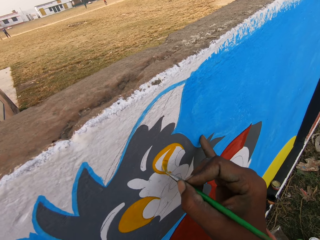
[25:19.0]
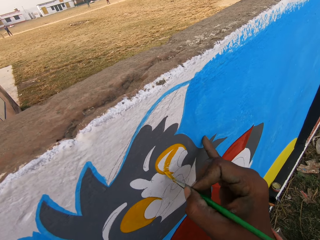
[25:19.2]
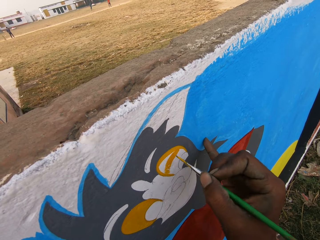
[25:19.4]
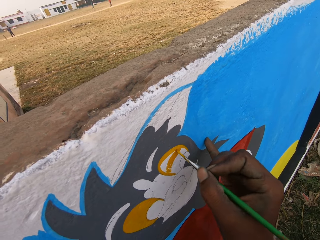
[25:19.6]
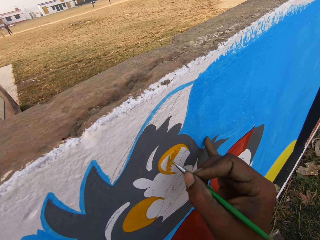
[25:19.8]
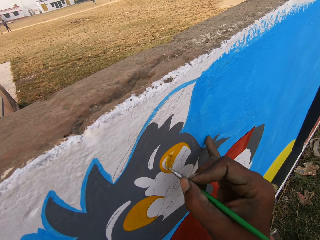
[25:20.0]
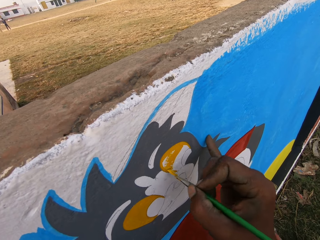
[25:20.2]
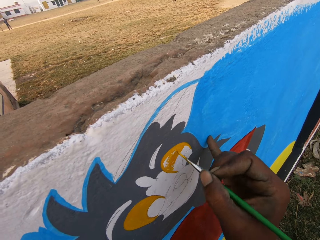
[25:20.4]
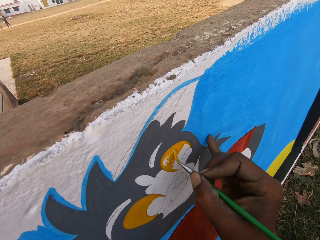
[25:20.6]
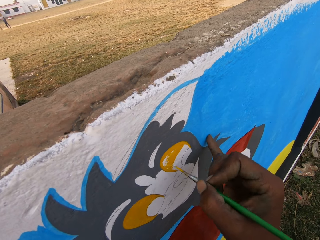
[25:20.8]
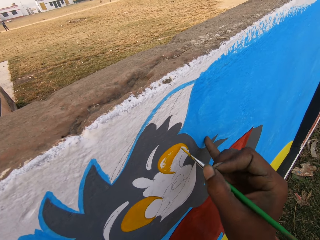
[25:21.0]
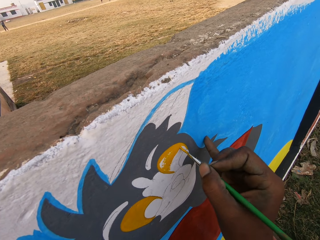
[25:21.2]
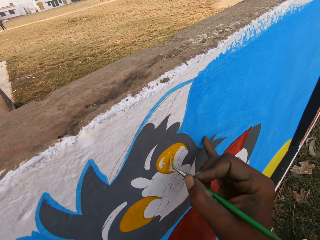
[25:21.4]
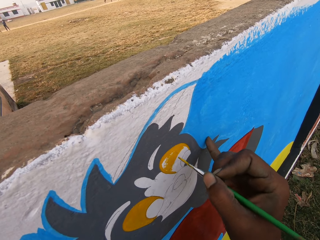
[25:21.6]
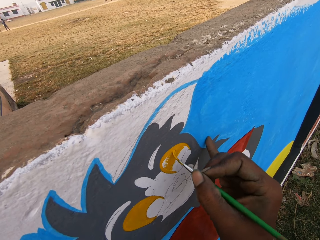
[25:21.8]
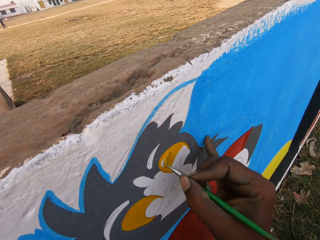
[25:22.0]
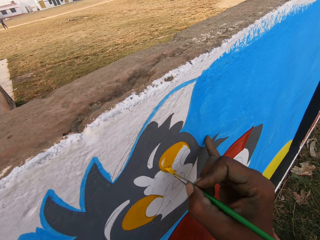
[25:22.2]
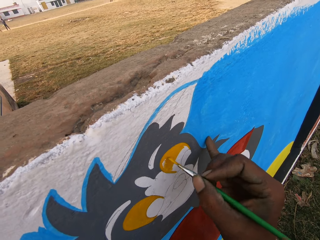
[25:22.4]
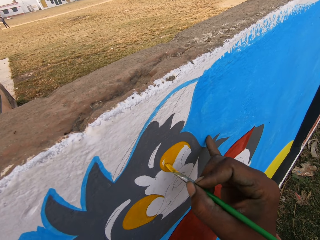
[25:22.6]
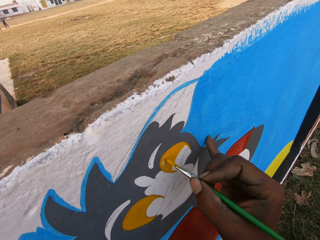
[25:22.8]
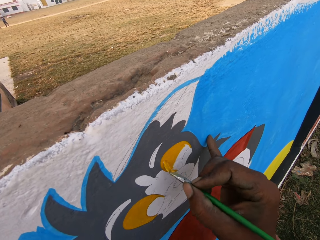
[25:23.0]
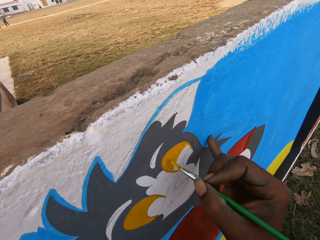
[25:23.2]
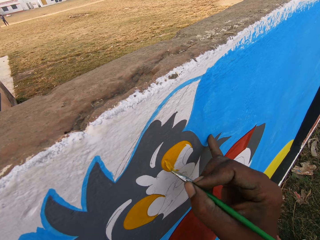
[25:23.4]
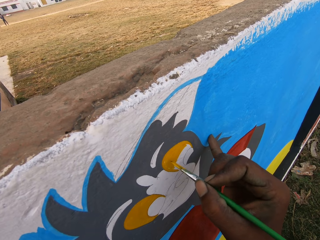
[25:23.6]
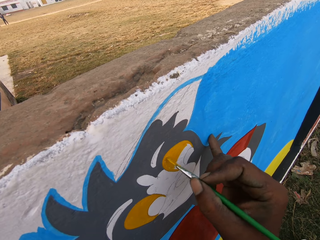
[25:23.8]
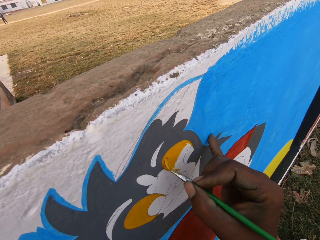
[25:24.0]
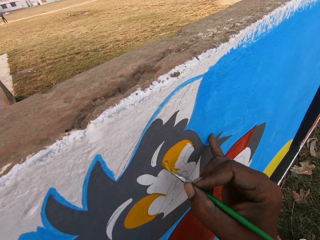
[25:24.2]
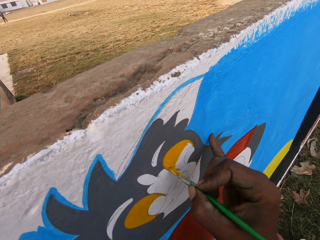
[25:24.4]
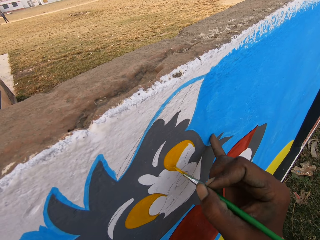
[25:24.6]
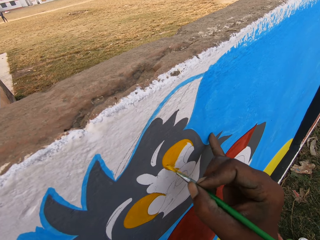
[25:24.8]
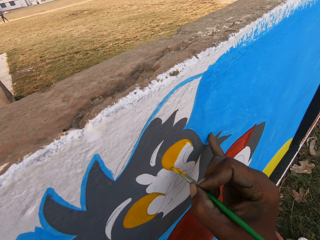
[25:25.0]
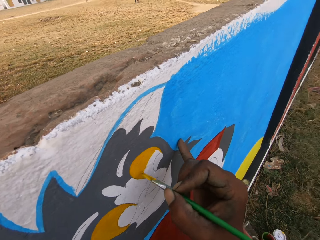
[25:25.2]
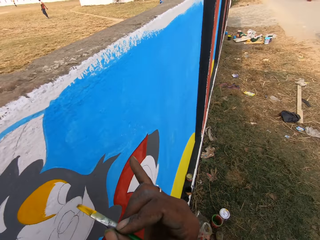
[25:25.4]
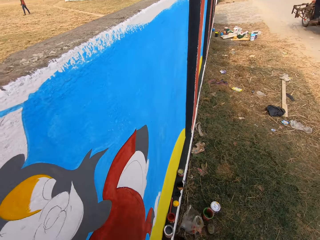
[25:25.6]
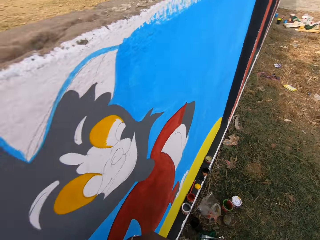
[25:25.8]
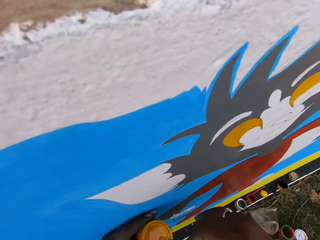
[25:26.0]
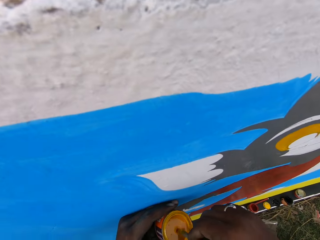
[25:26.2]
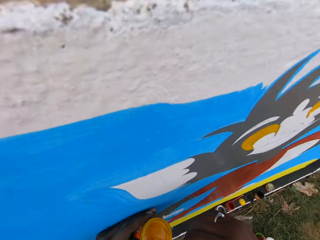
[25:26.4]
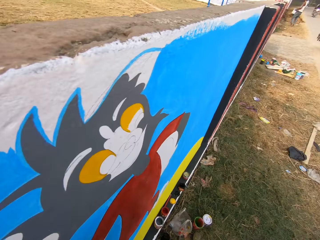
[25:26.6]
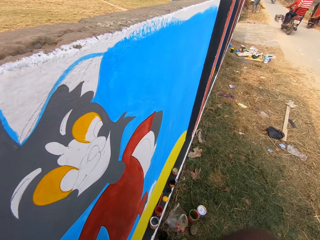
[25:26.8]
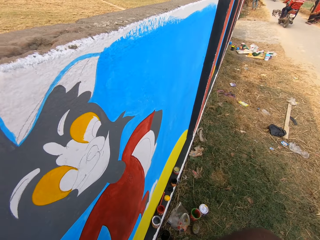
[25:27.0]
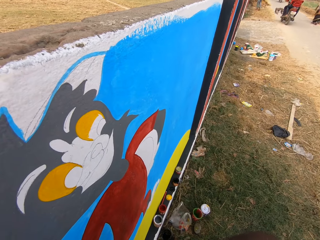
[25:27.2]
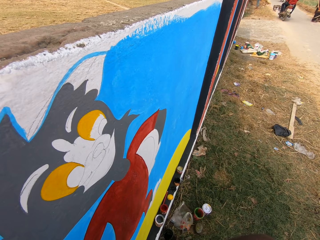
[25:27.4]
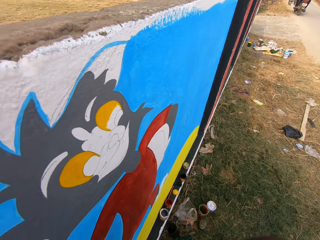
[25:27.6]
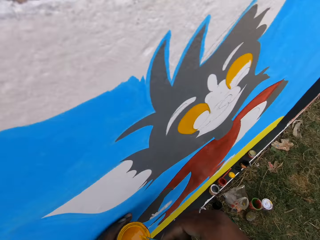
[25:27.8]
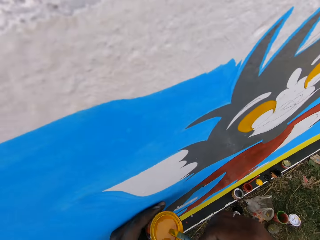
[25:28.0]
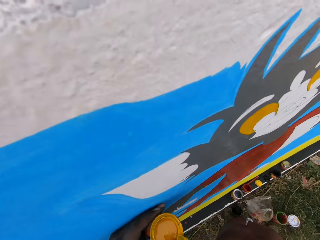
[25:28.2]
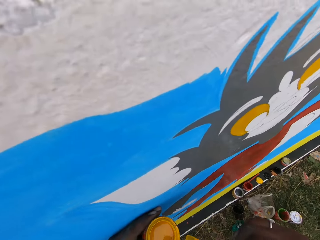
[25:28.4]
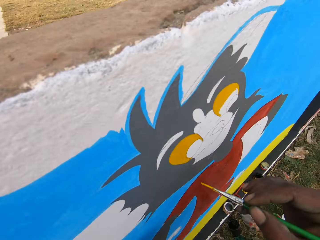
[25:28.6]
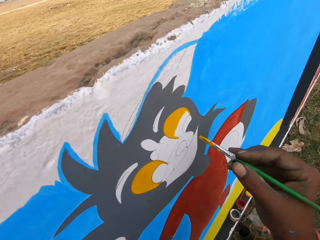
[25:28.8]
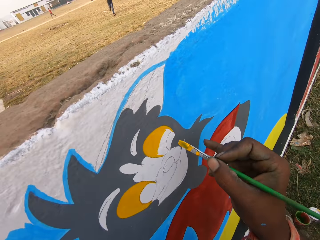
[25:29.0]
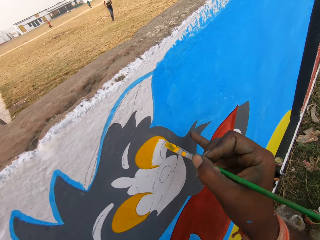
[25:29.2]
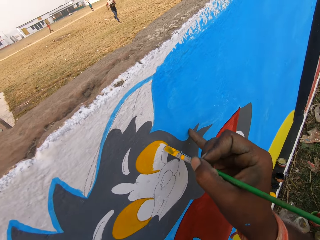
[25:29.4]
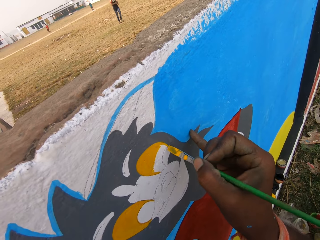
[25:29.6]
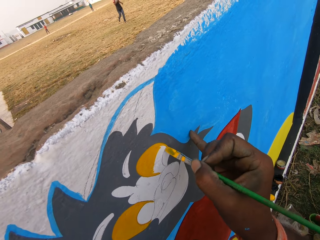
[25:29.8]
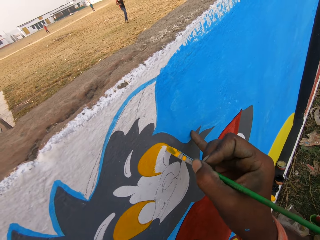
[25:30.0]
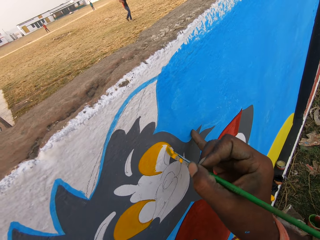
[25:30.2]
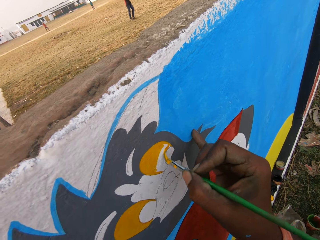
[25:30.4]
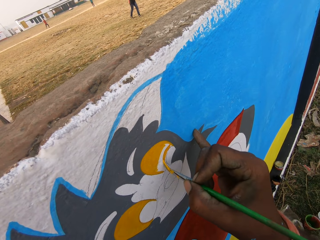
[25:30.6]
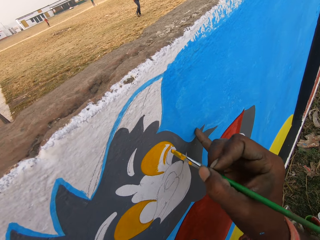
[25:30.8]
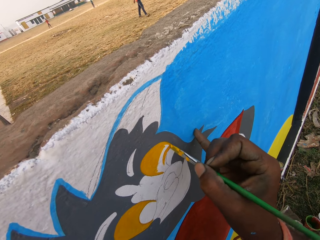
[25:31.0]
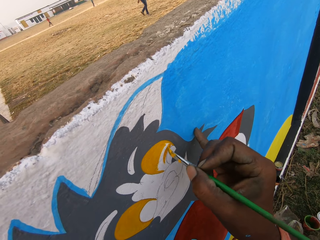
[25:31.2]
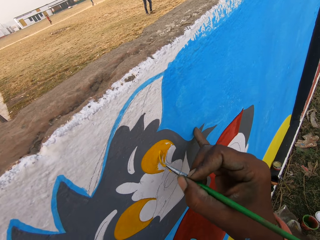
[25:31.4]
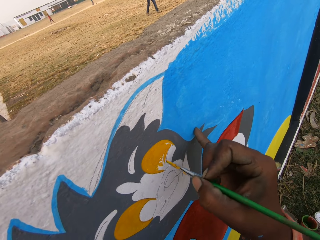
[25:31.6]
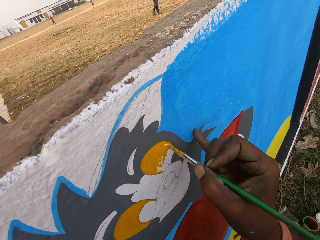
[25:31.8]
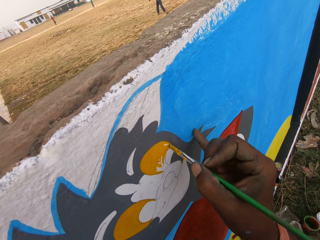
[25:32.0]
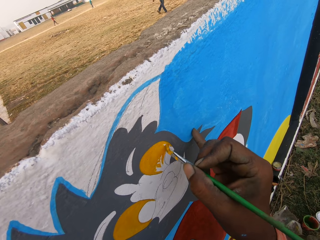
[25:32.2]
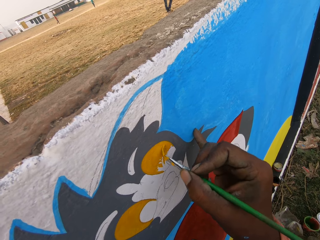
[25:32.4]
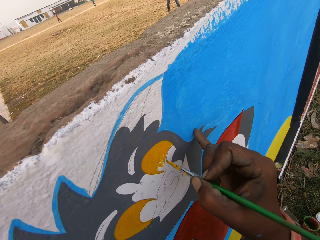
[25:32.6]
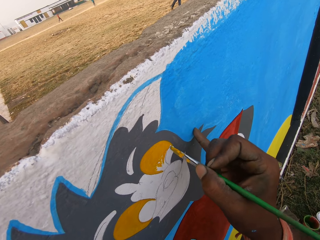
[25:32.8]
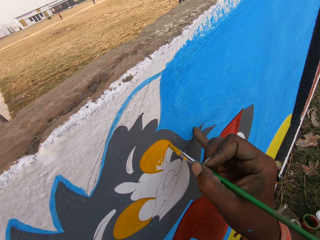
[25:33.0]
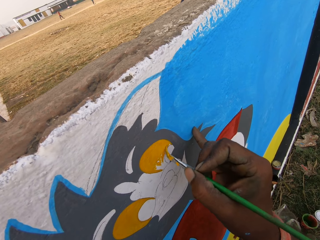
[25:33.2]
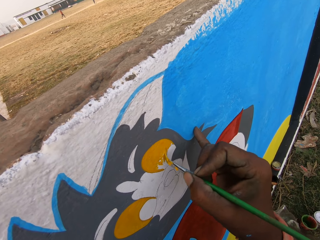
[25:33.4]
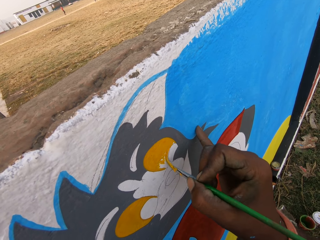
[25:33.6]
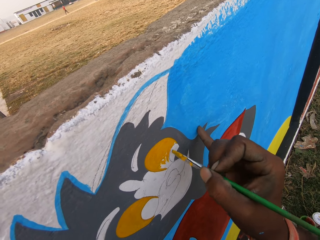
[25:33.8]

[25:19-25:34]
The camera wearer paints the wall with the brush in his right hand. He turns towards a motorcycle passing. He dips the paint brush into the can of paint on his left hand. He turns towards the motorcycle passing. The man runs towards the other side of the fence. The camera wearer paints the wall with the brush in his right hand.

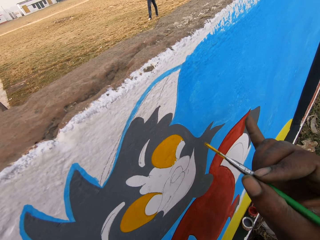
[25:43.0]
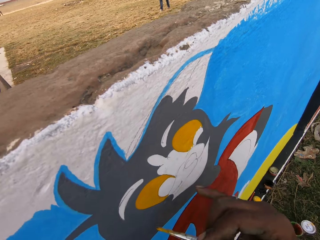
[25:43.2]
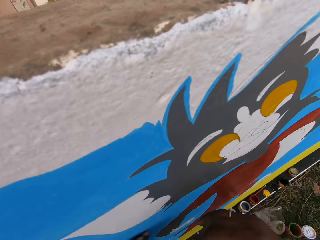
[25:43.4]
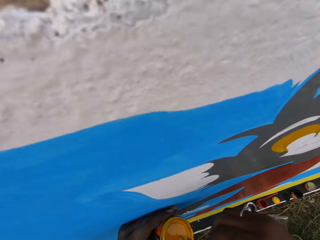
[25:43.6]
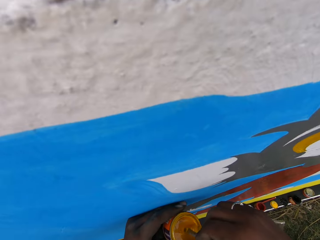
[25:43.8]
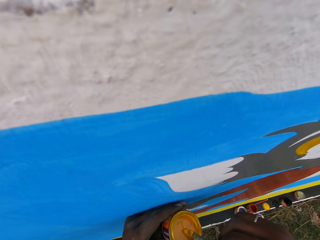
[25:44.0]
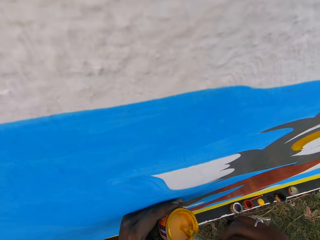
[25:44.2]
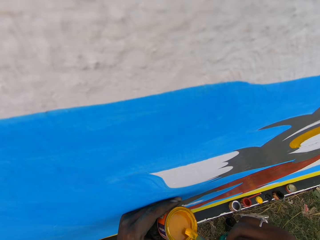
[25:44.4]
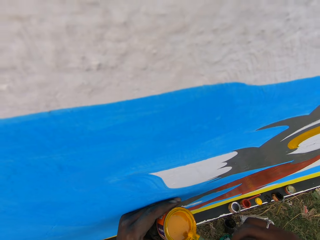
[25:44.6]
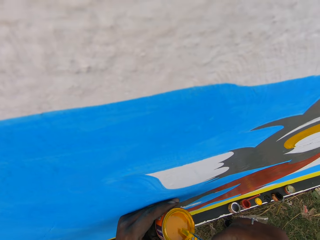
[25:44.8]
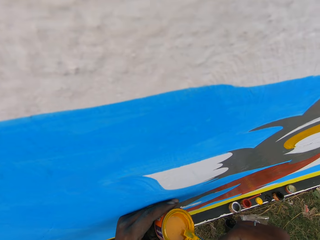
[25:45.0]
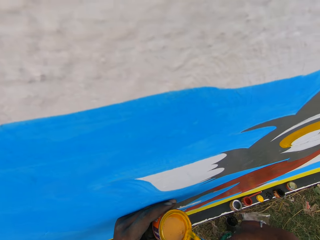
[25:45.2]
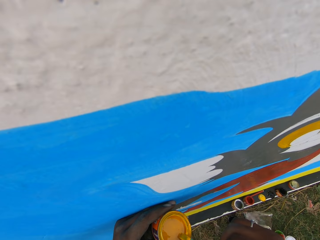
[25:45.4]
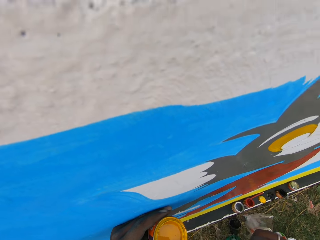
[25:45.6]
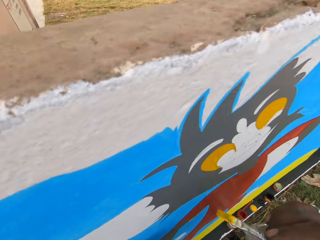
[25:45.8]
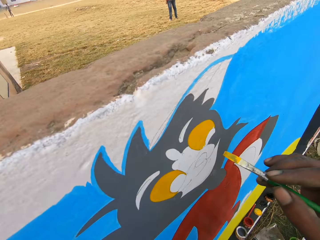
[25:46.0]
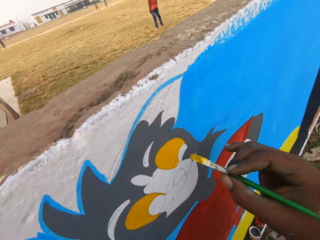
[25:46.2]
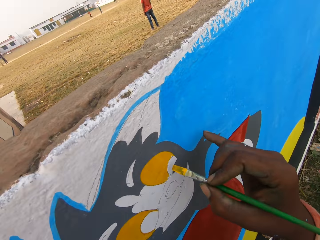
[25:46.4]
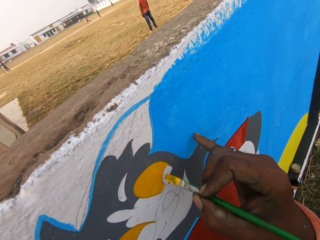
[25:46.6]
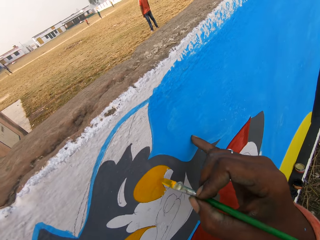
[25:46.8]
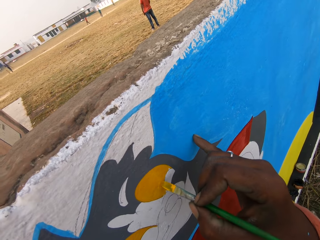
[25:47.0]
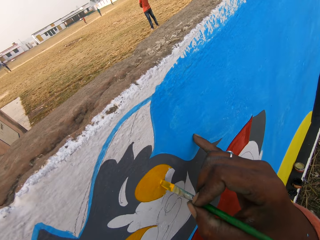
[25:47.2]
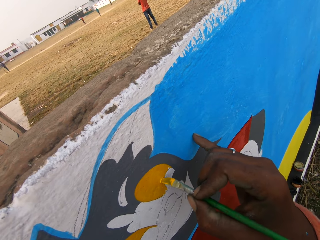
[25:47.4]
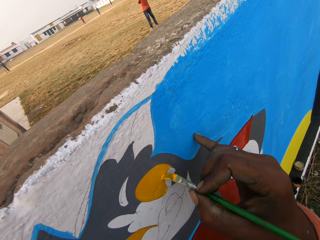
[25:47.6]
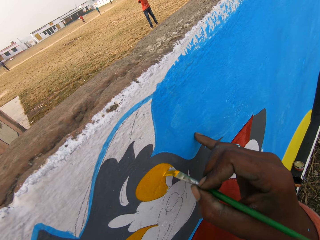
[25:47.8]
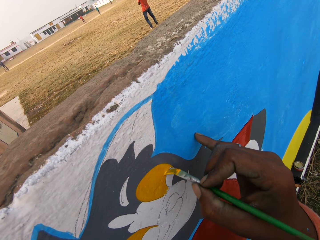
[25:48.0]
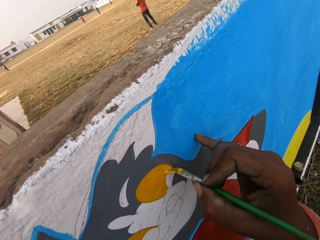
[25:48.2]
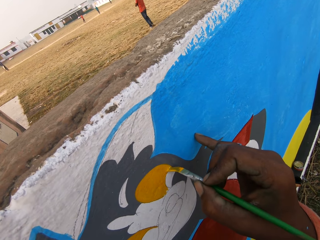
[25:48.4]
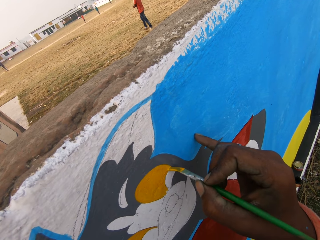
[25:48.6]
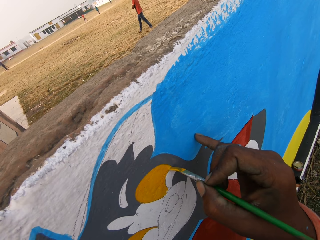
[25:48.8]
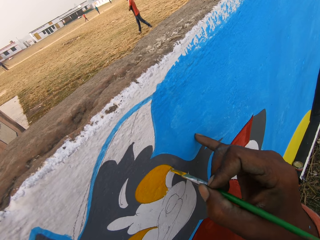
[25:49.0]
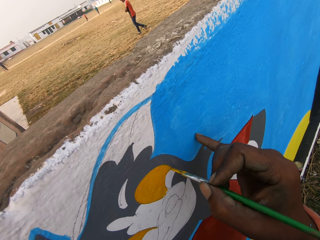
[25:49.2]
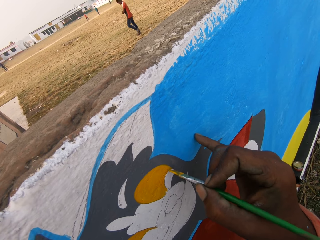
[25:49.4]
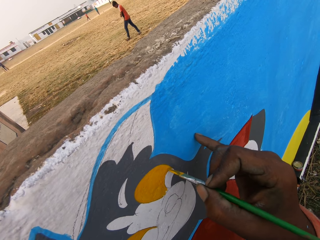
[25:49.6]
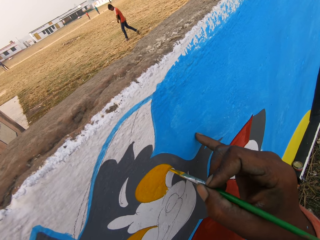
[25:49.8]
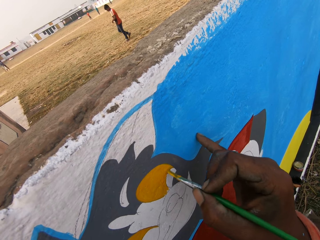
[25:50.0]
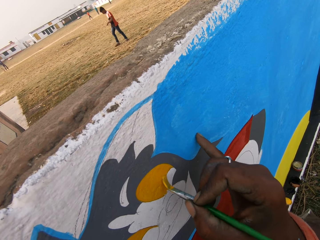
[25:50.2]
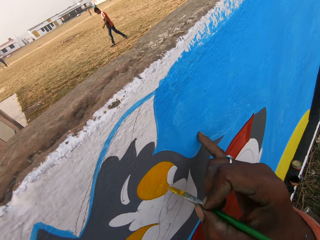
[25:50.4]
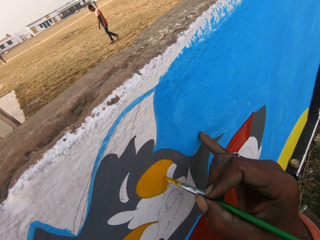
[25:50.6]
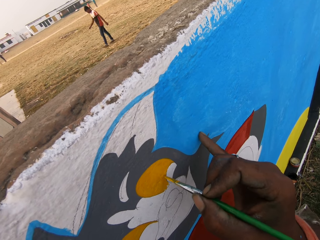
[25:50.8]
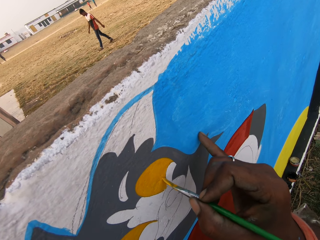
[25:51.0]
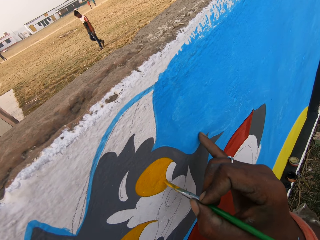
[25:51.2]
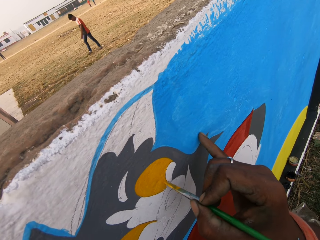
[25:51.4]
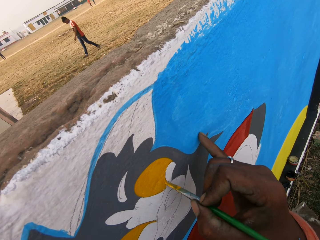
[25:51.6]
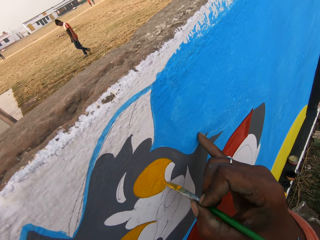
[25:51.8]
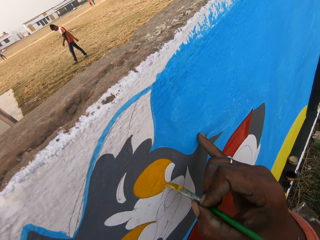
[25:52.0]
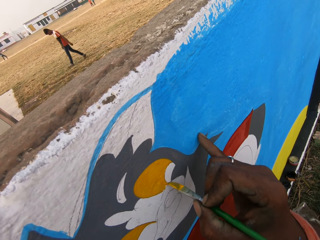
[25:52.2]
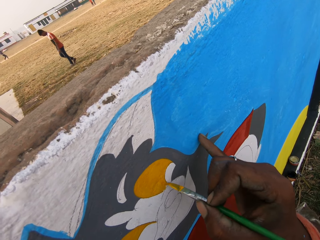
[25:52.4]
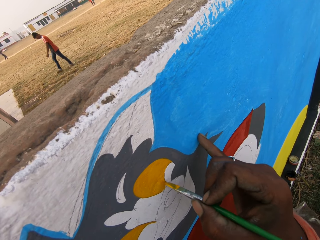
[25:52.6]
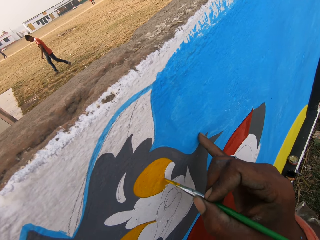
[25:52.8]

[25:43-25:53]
The camera wearer dips the paint brush into the can of paint on his left hand. He paints the wall with the brush in his right hand. The man walks across the field.
